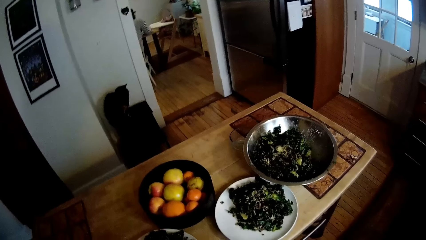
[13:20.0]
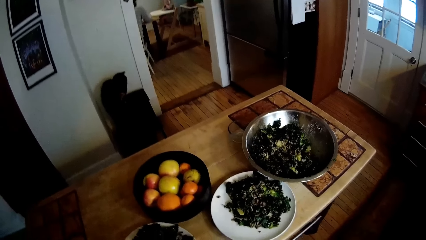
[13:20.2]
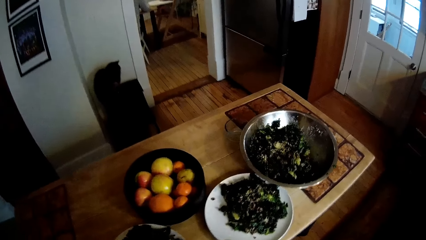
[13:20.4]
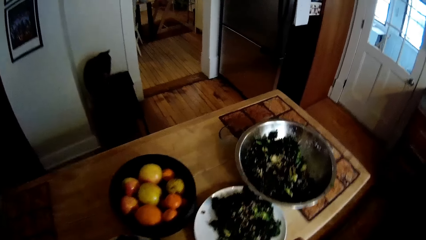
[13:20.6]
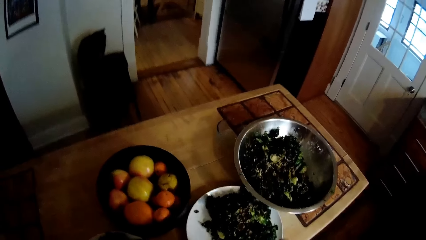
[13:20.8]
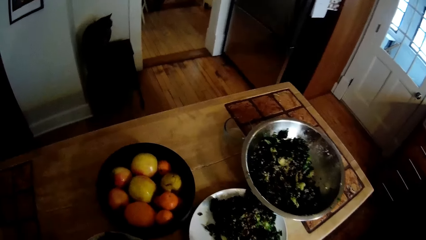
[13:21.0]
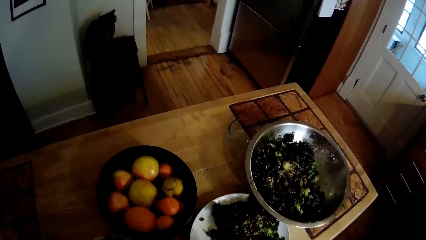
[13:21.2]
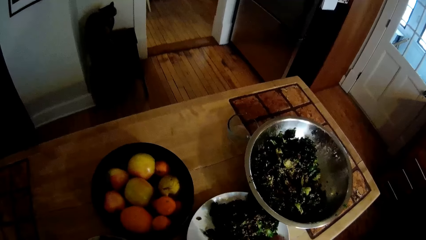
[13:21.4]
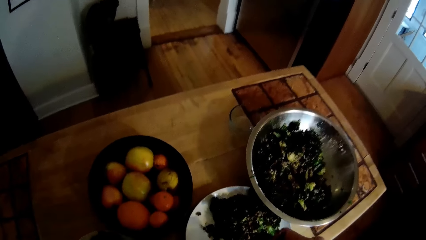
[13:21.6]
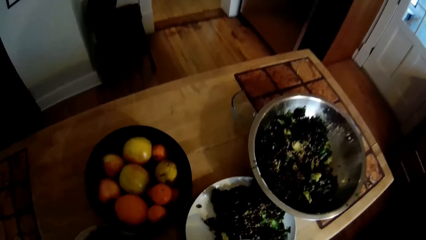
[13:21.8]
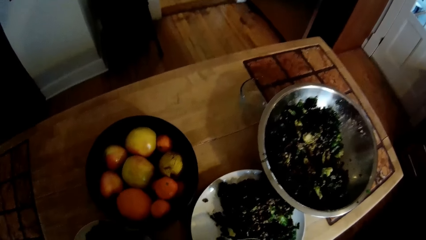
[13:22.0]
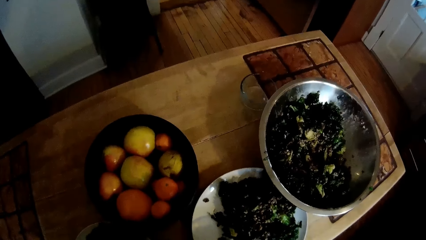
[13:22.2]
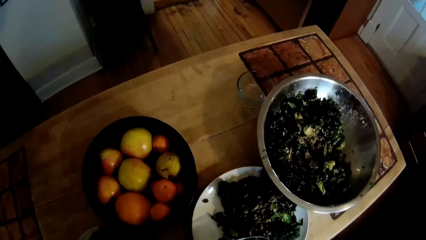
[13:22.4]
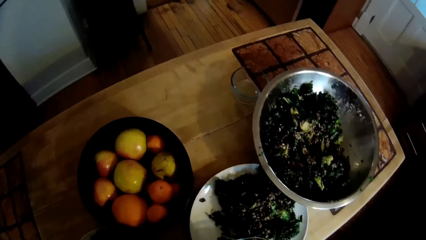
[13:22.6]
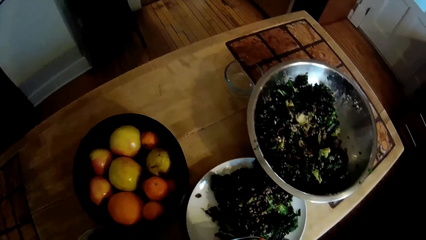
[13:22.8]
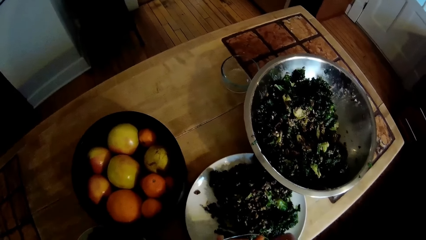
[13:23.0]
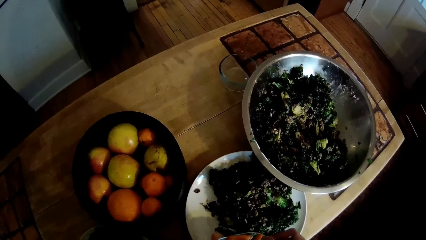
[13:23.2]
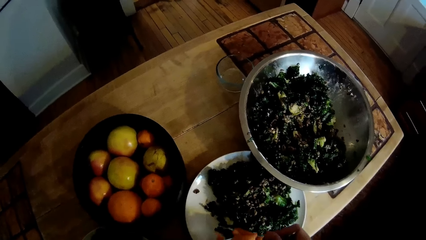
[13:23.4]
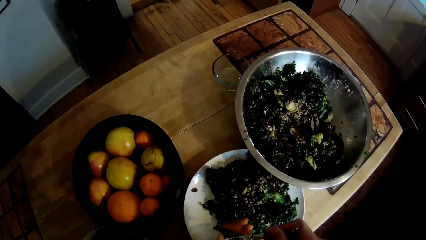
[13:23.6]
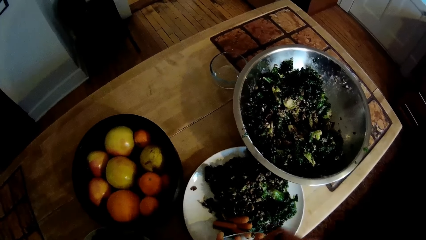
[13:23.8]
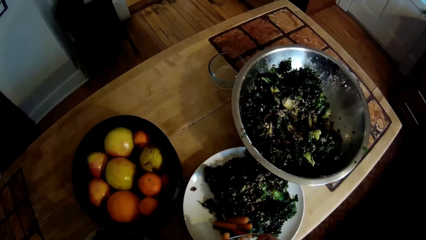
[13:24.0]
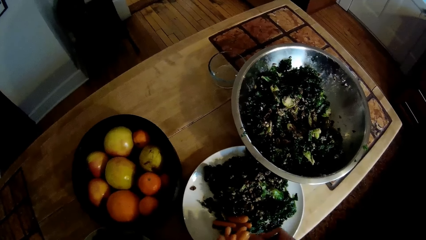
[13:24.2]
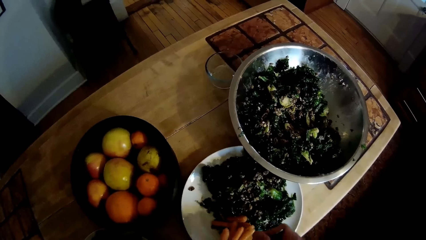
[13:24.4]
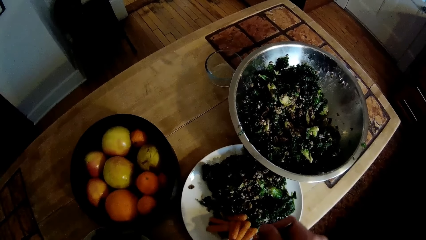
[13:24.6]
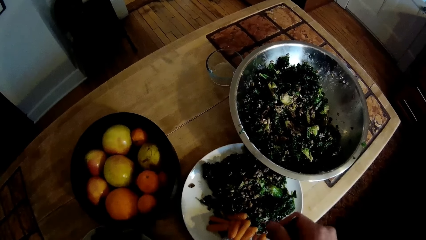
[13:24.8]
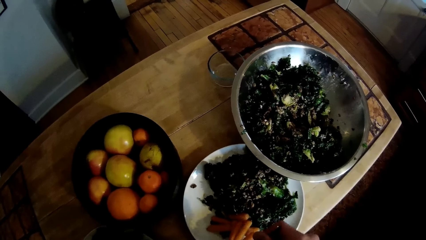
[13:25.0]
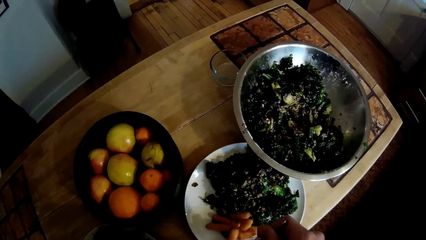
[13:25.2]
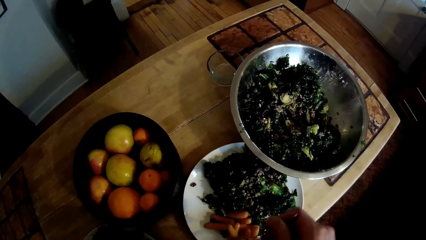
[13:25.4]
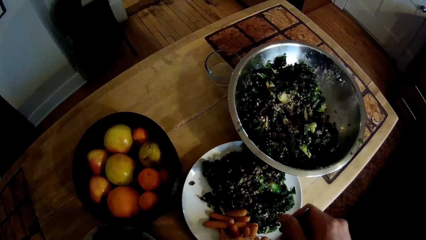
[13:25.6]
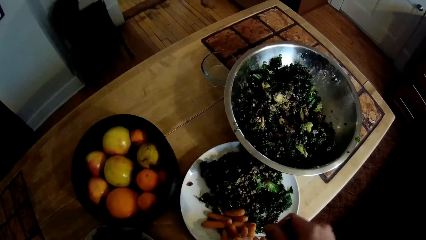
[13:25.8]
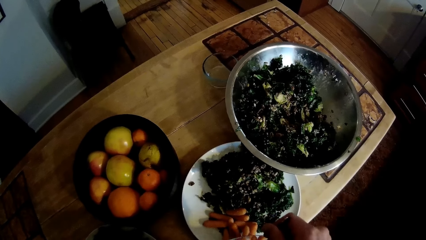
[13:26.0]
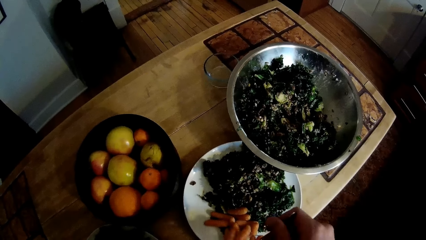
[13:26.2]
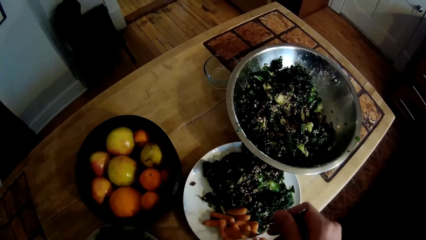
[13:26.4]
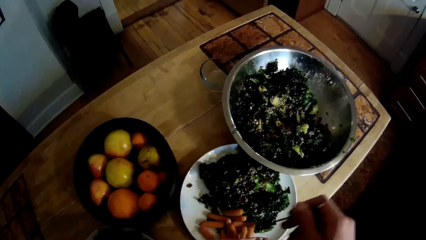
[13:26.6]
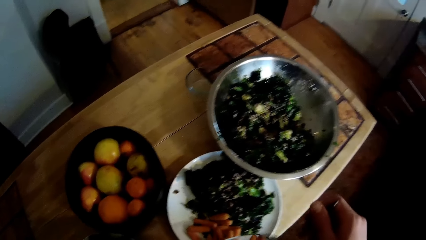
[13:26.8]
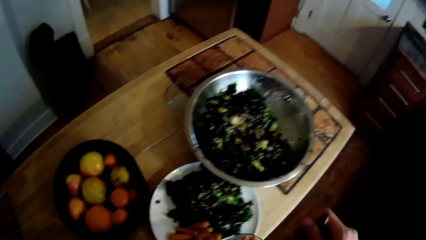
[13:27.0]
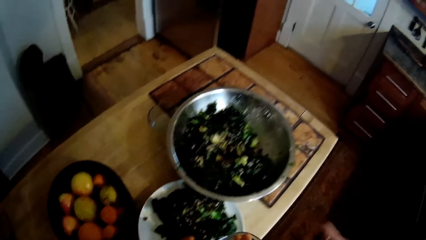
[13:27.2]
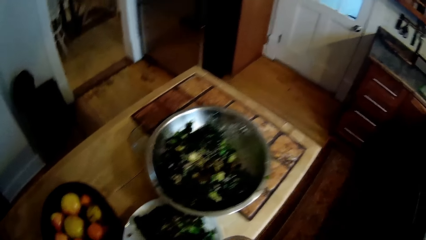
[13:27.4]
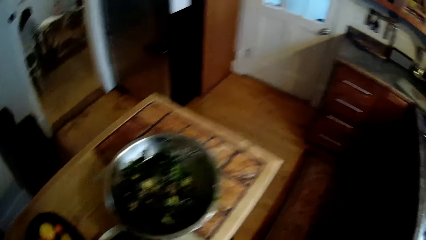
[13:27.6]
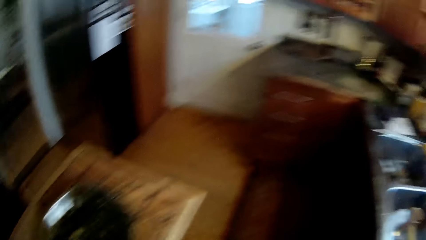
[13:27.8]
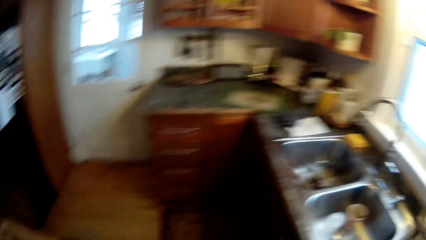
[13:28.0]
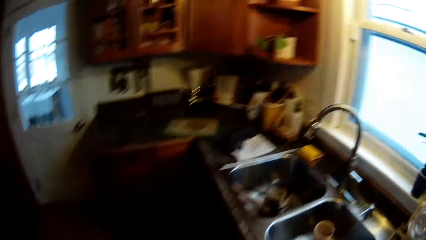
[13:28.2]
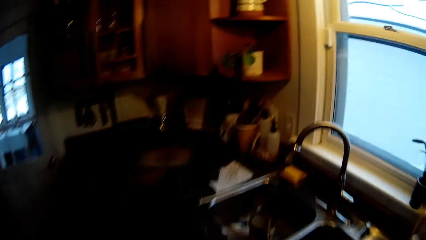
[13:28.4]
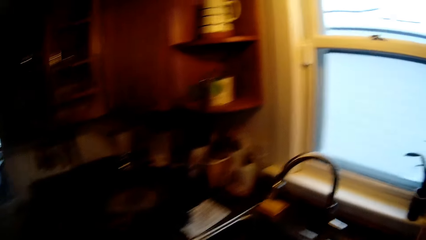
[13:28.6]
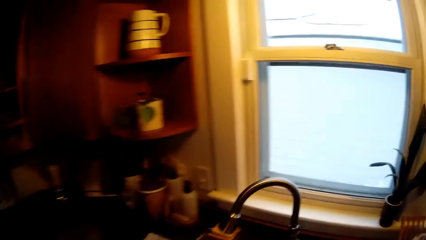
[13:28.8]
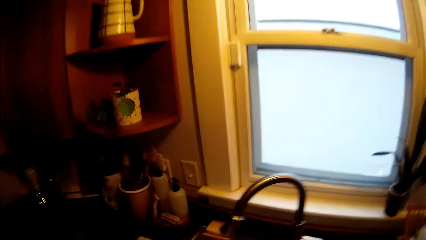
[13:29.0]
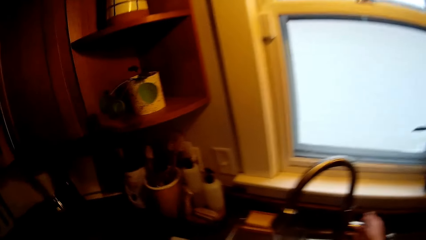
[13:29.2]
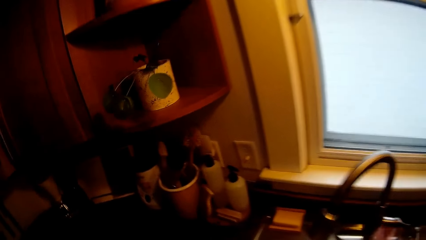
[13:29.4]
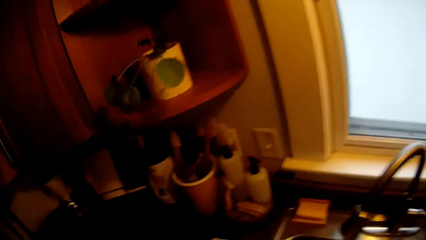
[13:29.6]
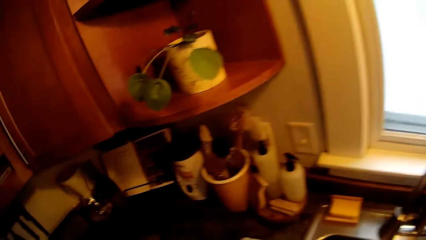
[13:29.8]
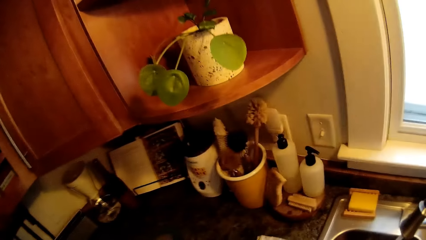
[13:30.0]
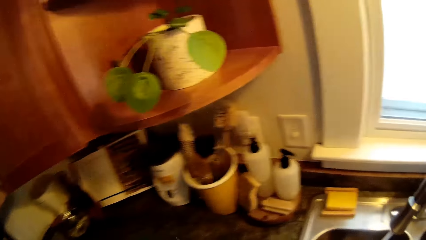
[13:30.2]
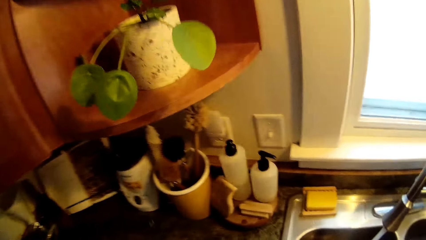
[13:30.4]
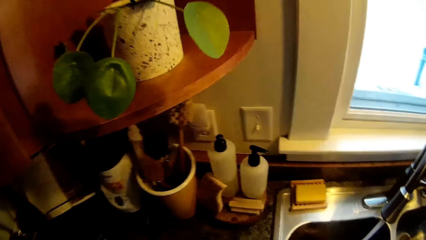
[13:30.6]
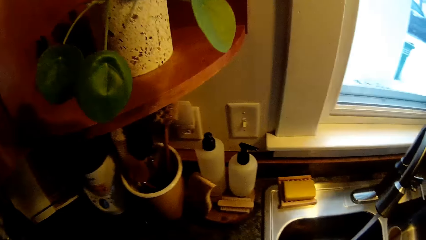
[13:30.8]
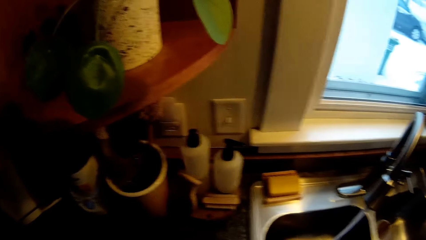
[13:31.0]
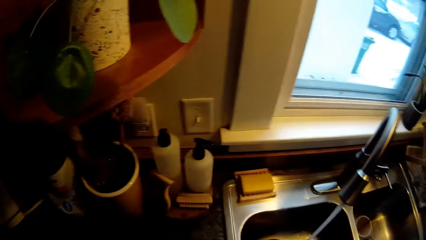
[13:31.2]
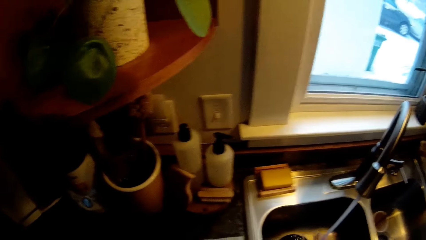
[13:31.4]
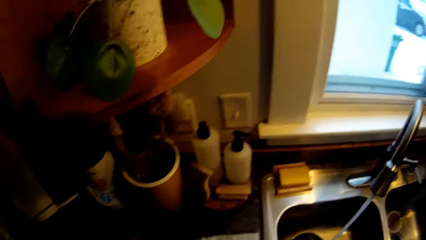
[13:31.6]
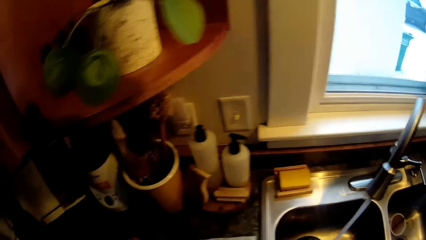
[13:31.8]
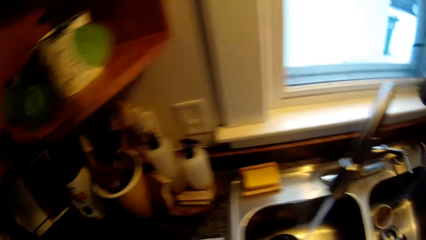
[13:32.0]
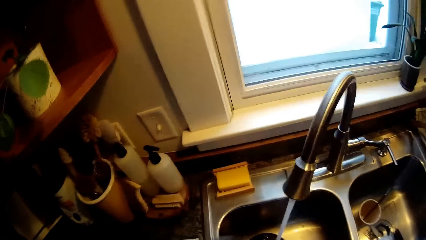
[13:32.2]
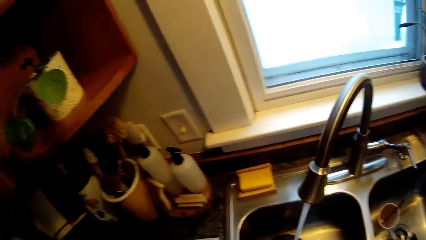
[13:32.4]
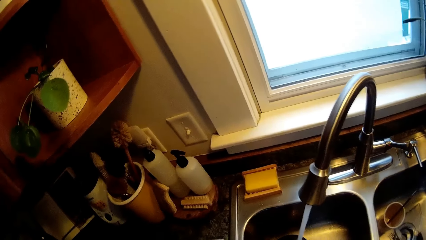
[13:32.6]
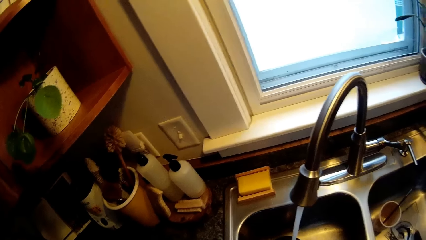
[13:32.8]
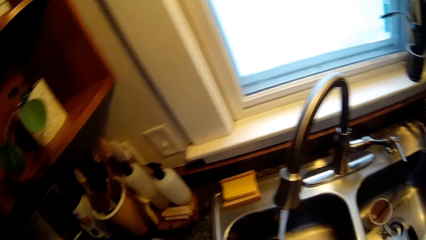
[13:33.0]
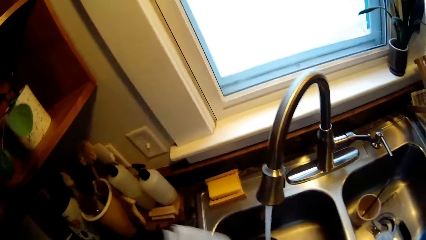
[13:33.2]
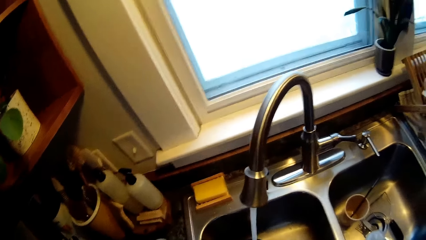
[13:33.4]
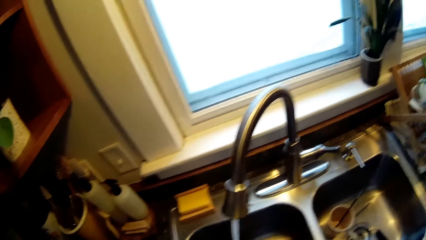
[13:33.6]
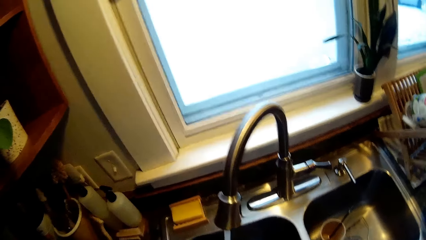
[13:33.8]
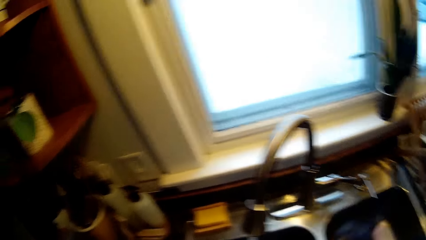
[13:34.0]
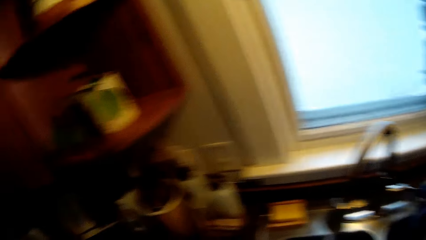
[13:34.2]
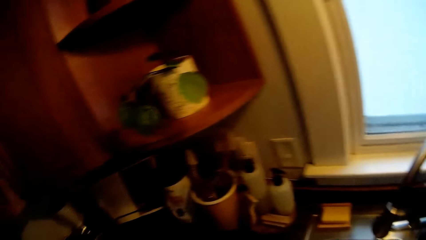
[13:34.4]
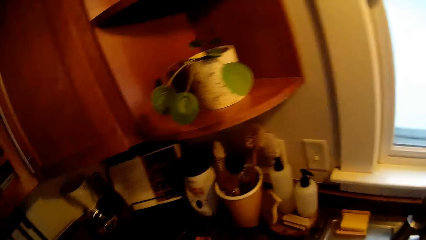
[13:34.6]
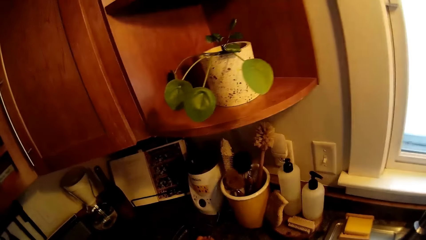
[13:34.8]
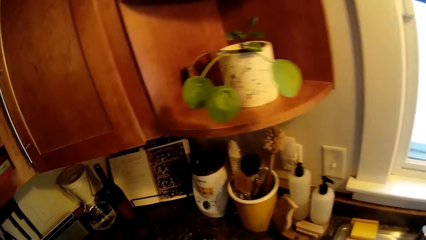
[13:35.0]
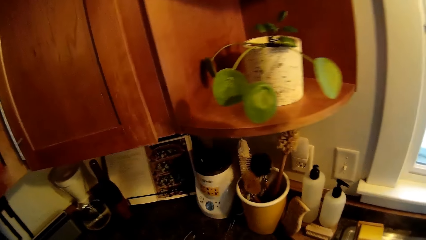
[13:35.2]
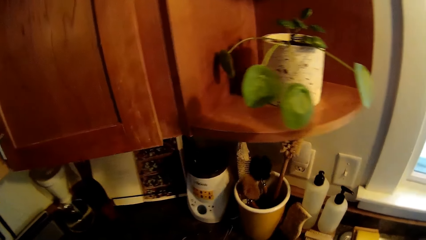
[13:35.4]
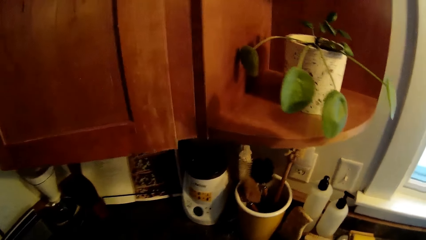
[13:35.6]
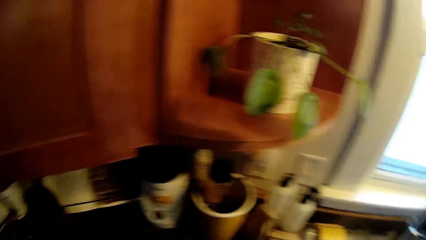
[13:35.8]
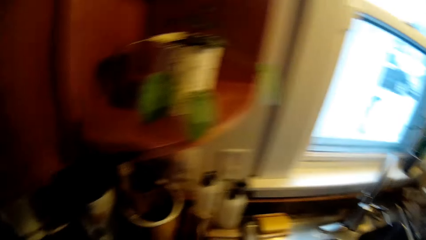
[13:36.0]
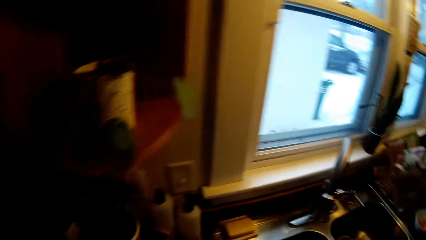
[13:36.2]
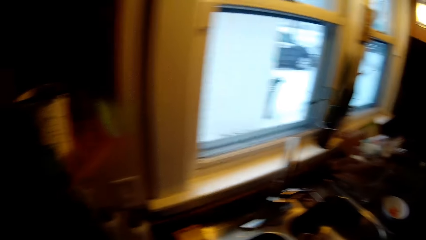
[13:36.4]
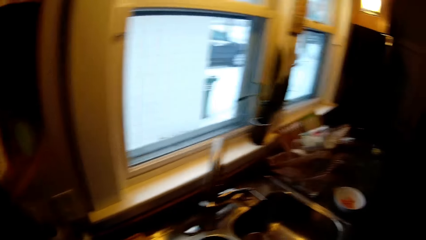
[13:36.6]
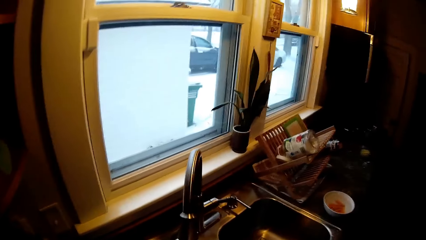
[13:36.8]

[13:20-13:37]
The camera wearer pours carrots from a bowl into a plate with a fork in his right hand. He turns to the sink. He opens a tap with his right hand.
